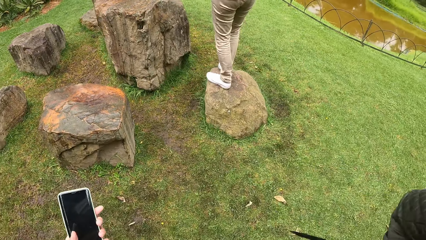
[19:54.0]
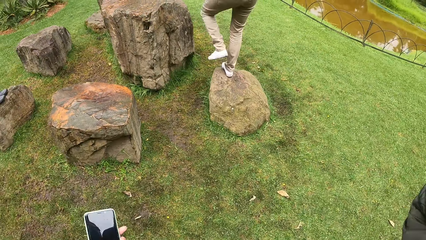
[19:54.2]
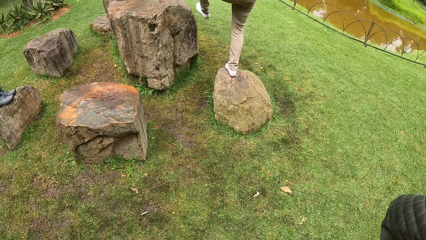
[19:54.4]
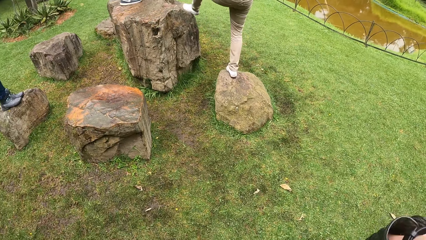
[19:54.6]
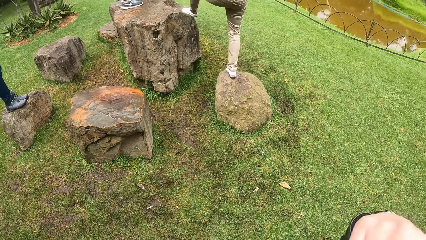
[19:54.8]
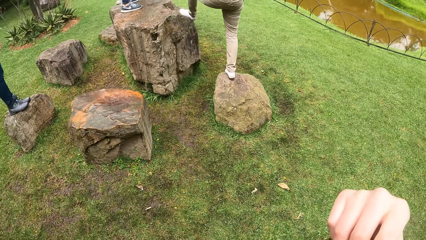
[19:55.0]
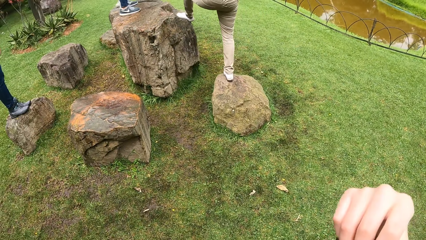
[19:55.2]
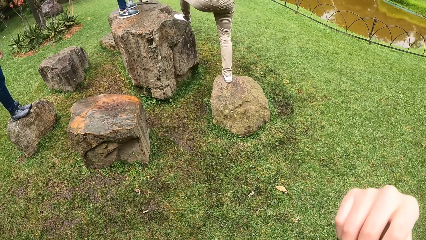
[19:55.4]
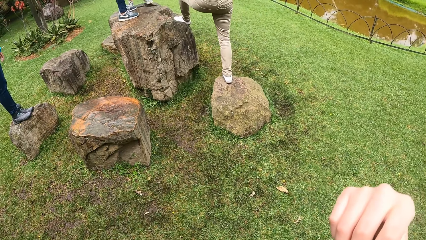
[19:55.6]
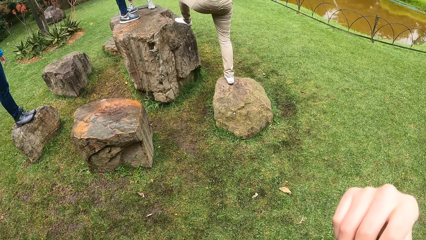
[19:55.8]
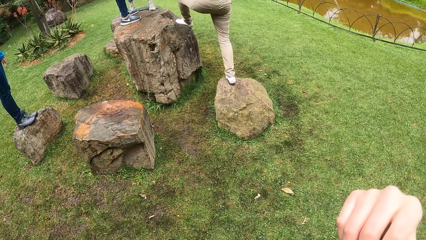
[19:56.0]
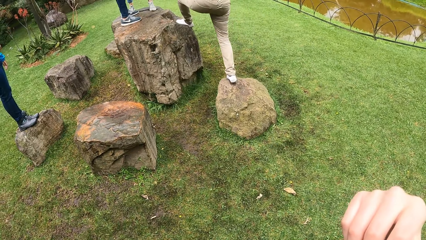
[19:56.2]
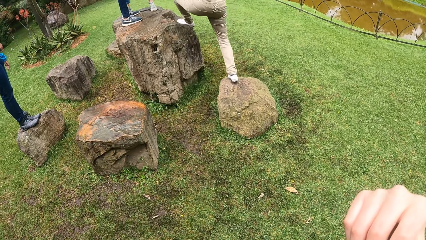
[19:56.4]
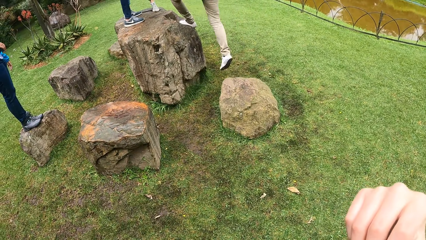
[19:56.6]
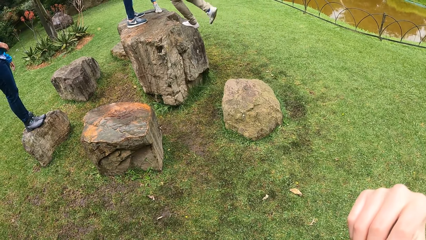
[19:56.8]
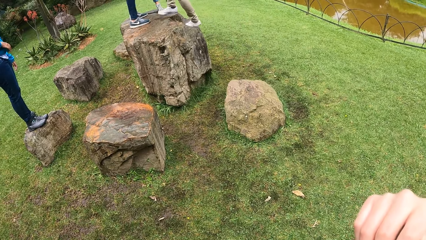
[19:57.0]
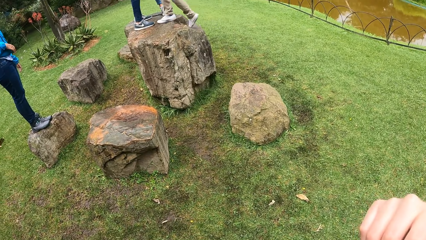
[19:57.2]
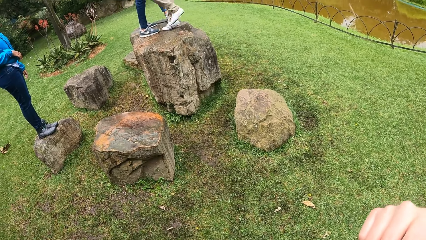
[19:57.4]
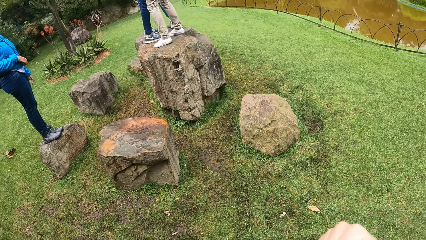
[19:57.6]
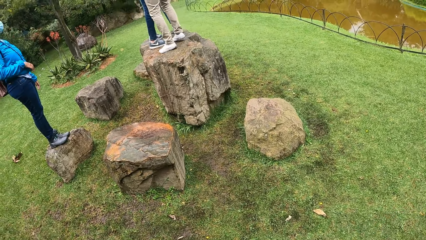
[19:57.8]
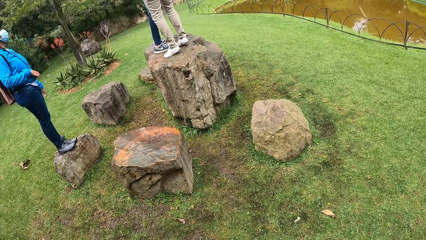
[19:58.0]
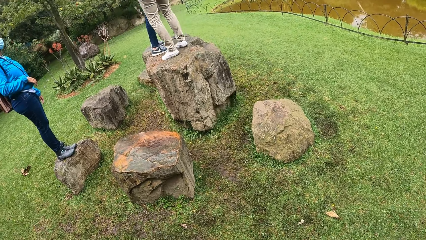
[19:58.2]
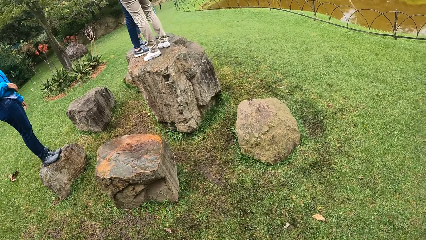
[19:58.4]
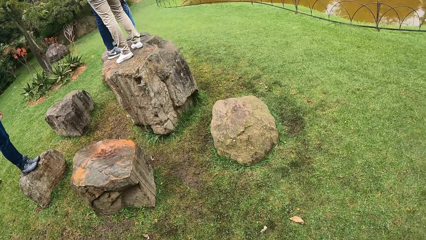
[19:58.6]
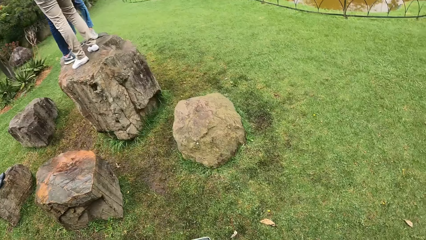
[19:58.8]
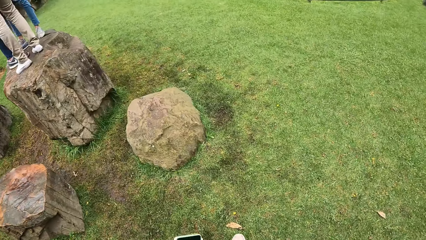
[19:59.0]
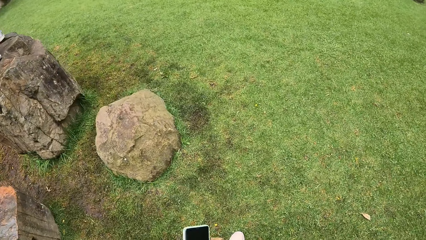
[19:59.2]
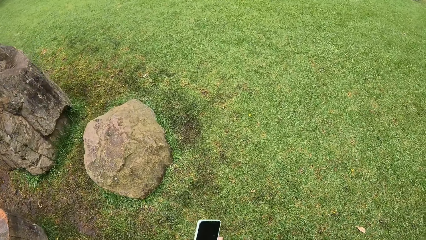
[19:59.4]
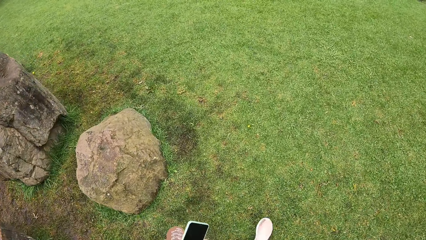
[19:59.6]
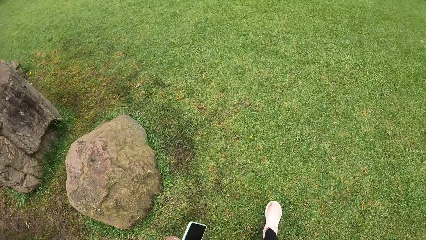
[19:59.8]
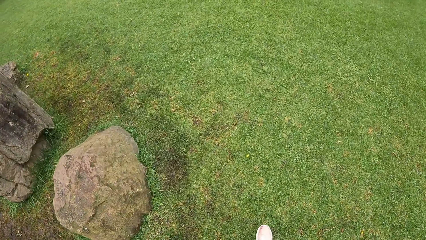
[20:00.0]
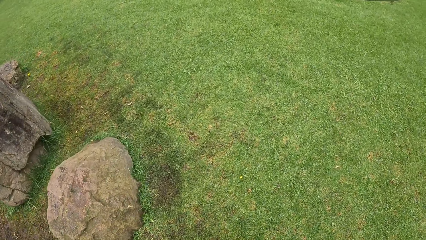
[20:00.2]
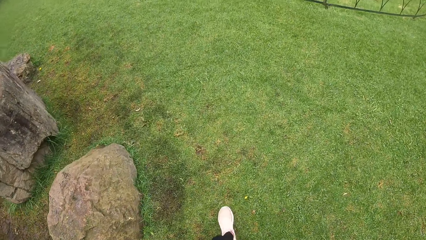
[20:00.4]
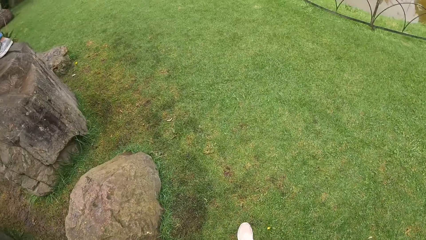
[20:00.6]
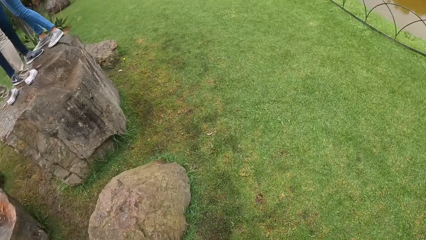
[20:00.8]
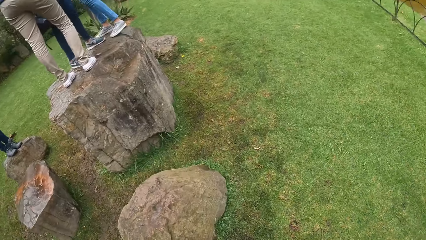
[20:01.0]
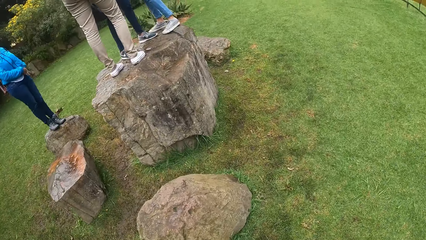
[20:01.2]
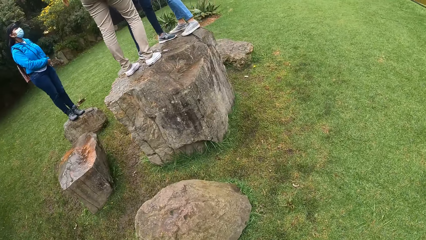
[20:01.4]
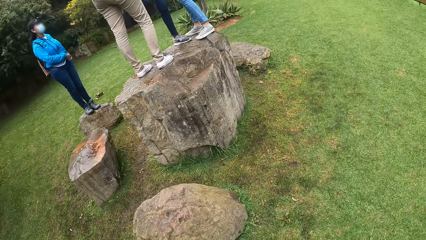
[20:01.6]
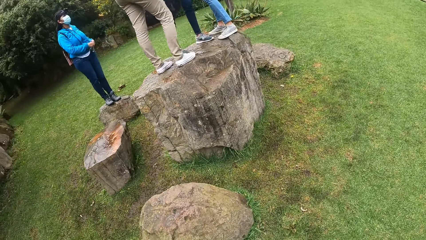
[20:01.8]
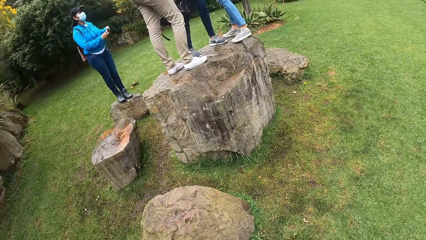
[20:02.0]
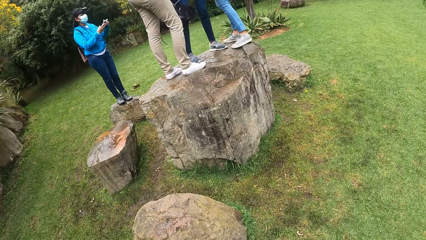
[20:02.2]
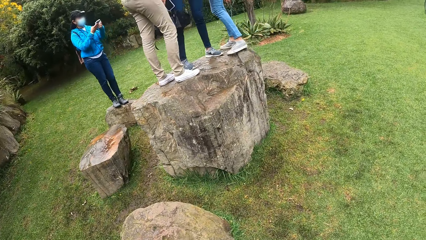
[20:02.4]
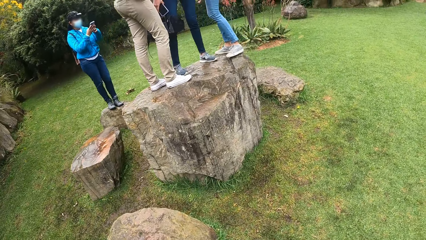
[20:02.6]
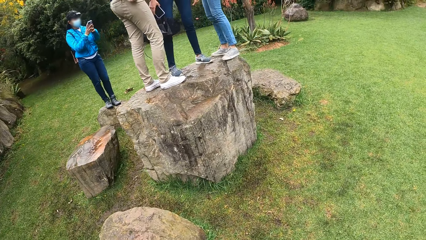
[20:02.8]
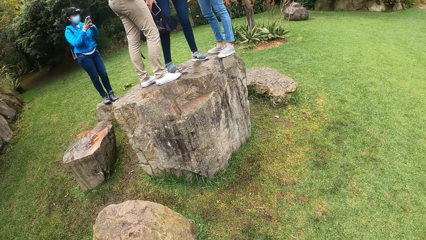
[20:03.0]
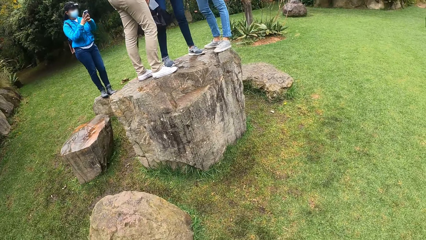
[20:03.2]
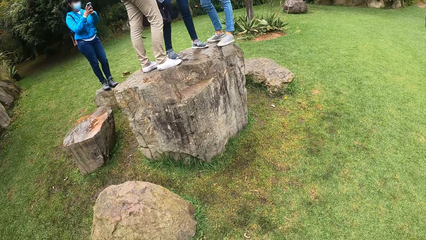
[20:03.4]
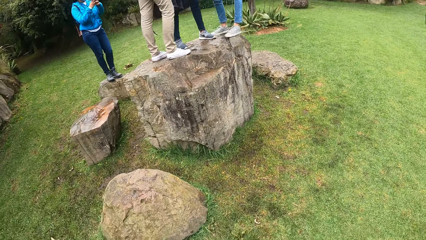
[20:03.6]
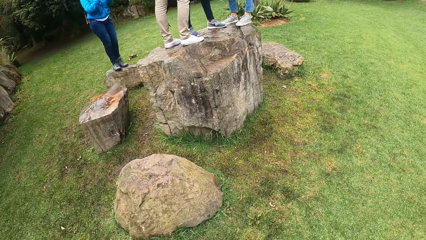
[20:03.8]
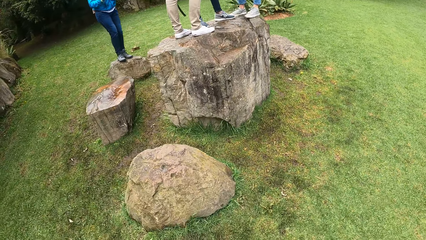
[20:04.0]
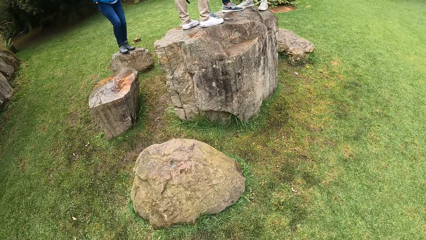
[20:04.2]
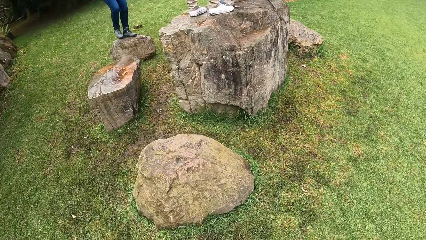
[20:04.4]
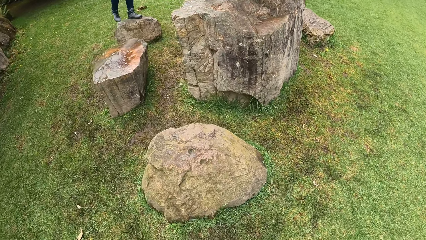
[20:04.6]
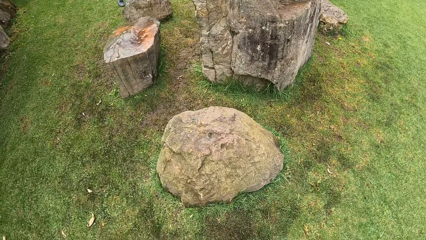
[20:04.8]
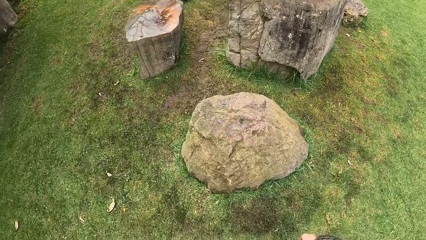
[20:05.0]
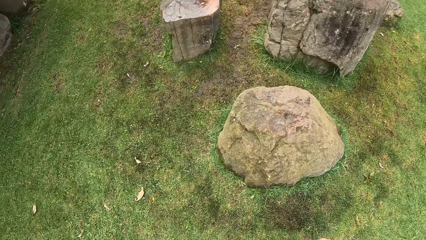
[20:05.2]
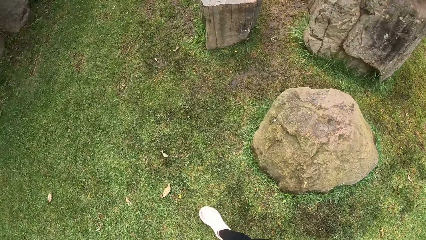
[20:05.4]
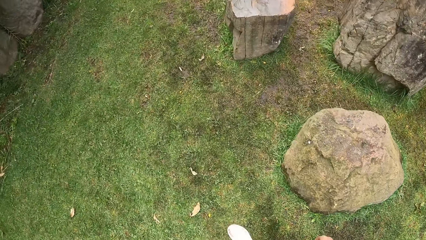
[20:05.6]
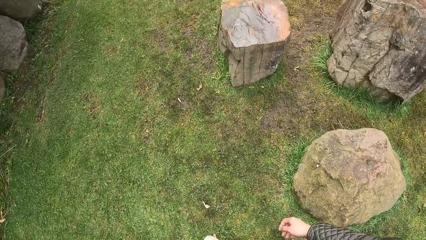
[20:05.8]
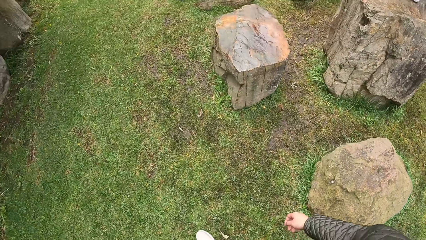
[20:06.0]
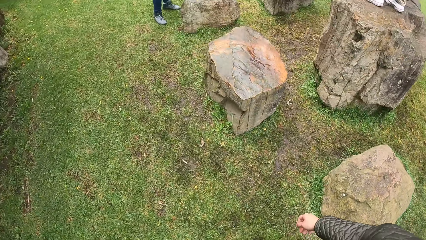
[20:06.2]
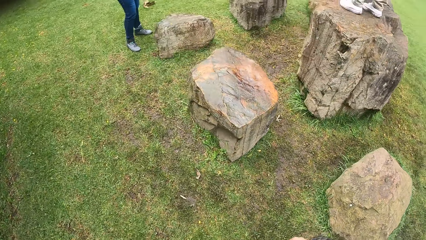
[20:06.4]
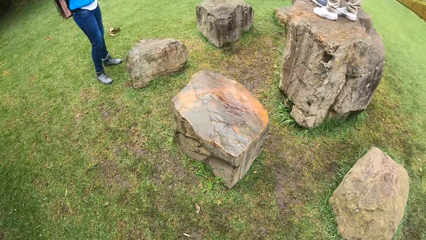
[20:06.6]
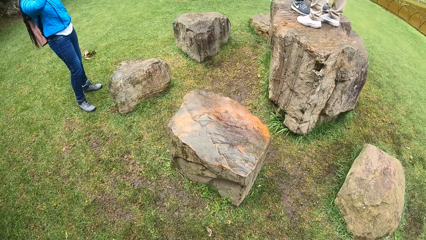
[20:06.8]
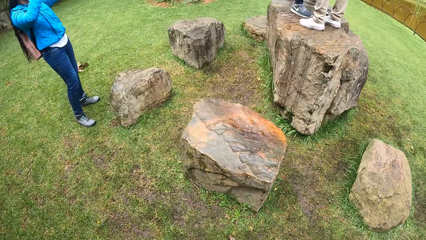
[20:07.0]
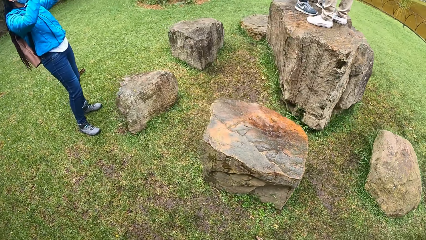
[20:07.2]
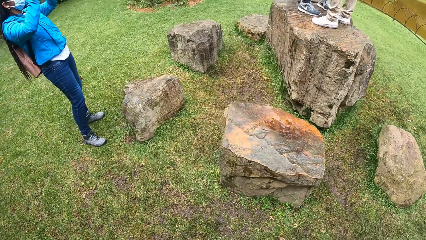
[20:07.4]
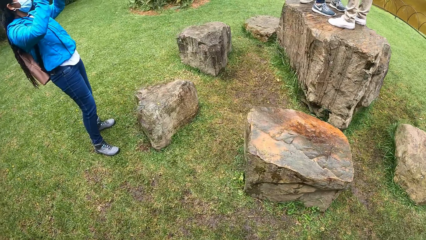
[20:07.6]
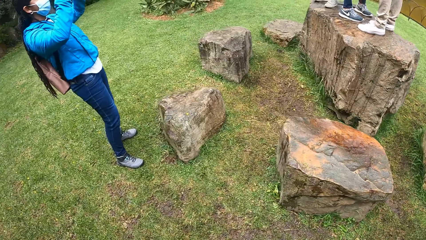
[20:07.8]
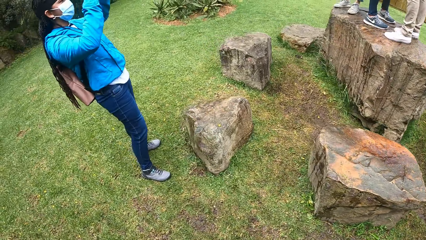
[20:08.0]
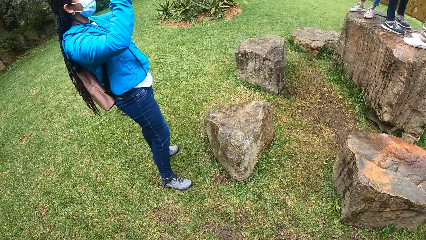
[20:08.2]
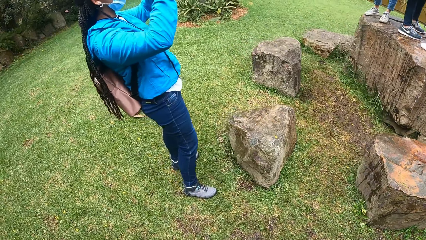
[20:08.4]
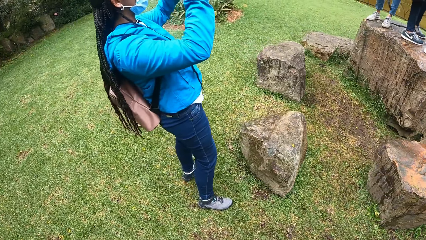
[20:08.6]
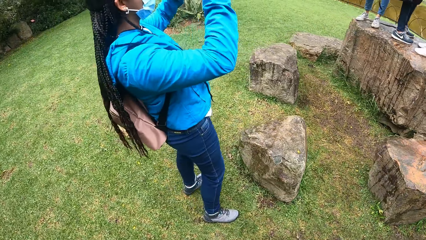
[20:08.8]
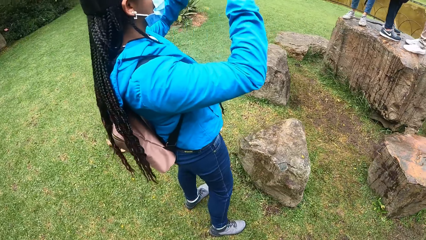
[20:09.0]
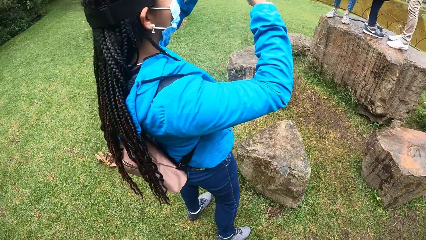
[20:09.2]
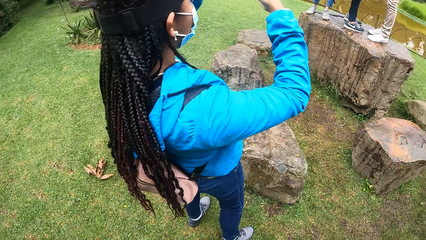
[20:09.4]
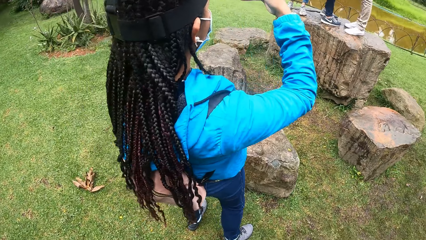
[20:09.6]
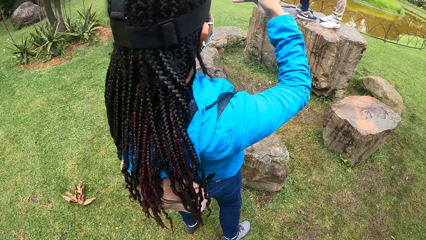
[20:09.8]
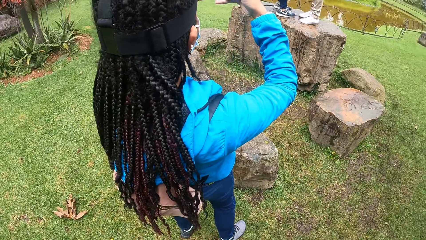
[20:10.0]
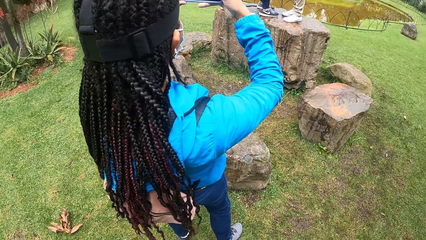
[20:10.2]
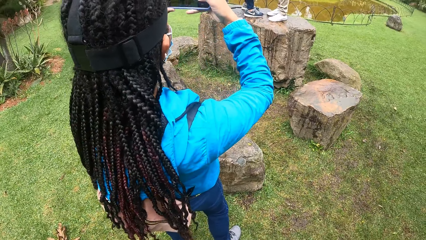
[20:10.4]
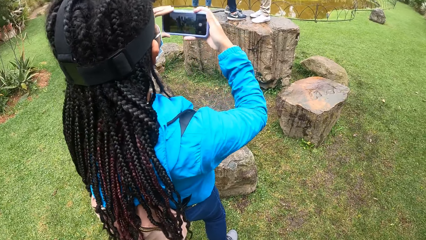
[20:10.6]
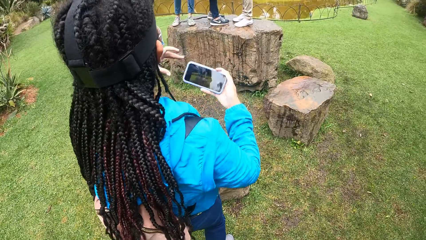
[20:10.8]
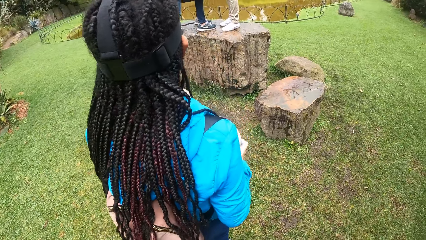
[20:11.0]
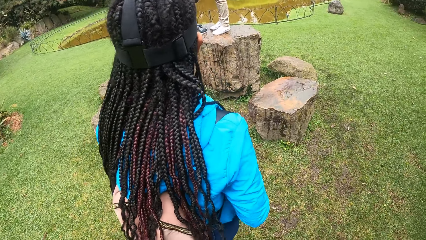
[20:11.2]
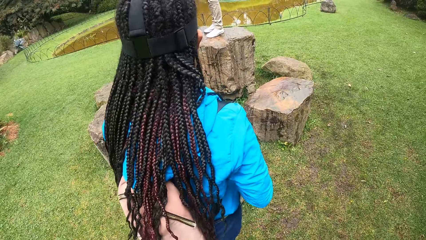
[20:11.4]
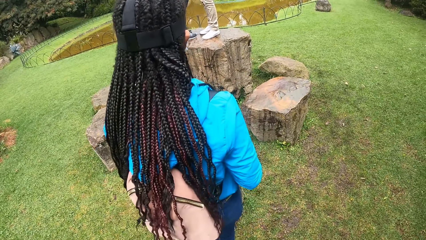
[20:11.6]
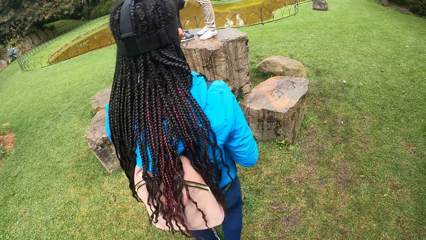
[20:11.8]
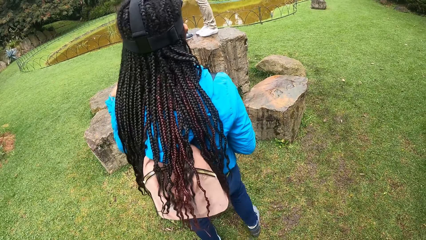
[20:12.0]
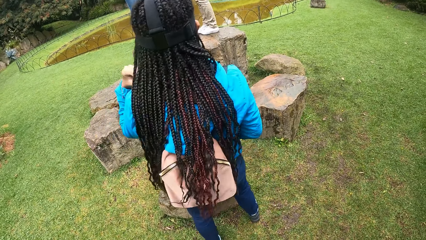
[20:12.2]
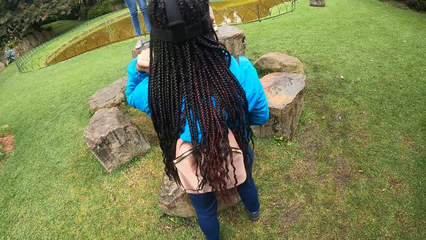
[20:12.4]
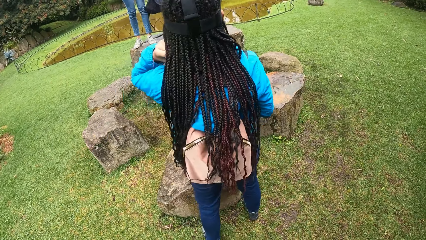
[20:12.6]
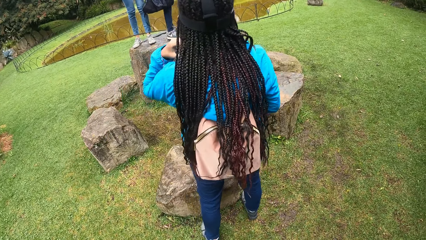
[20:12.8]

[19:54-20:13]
A woman climbs the top of a wood with her left leg. The camera wearer walks around. Another woman operates a phone with her hands.
